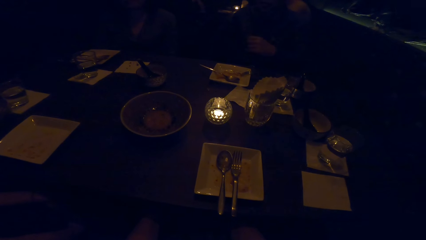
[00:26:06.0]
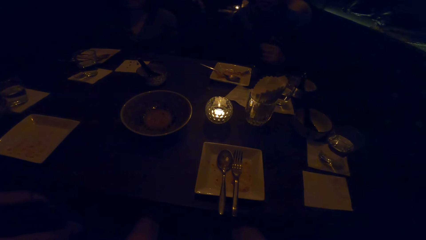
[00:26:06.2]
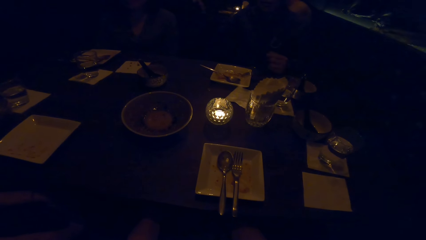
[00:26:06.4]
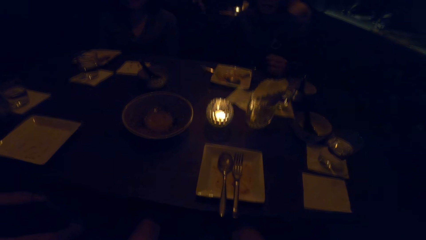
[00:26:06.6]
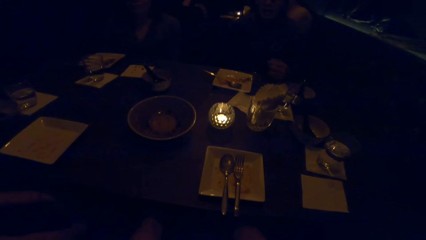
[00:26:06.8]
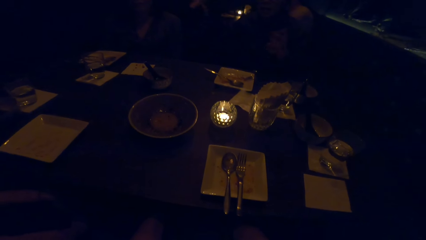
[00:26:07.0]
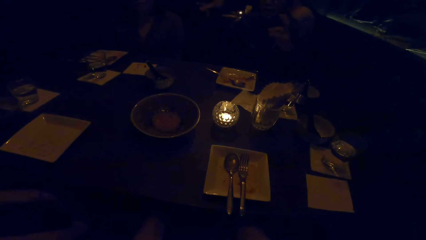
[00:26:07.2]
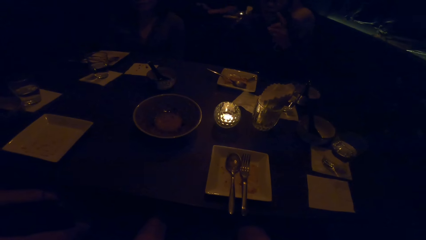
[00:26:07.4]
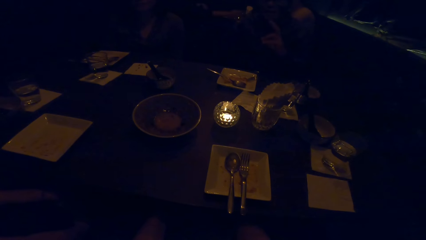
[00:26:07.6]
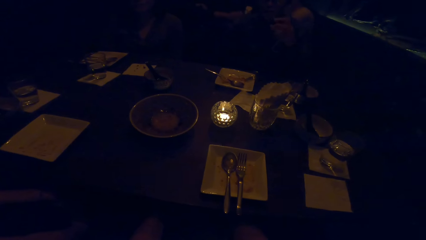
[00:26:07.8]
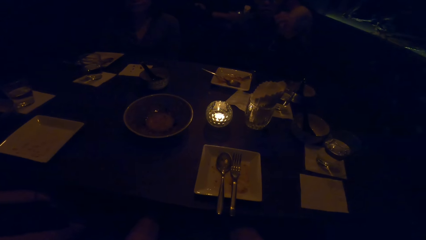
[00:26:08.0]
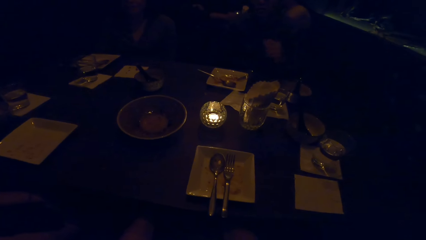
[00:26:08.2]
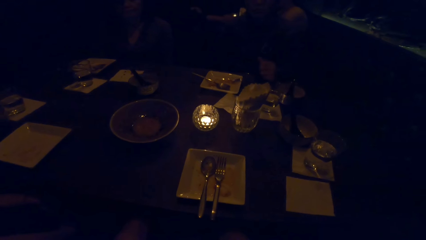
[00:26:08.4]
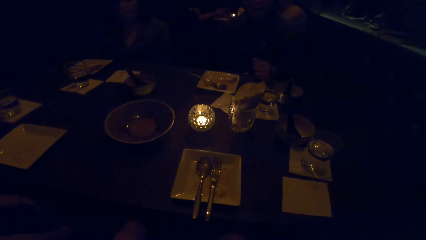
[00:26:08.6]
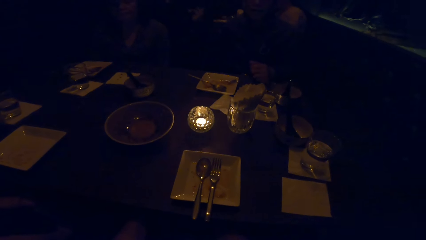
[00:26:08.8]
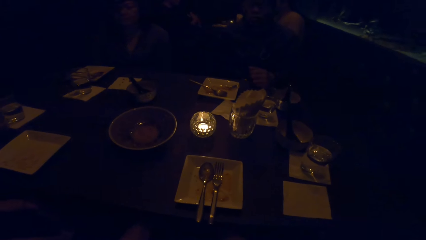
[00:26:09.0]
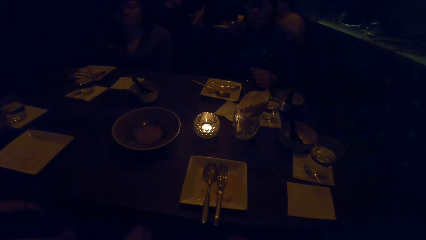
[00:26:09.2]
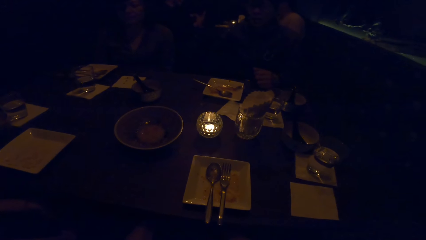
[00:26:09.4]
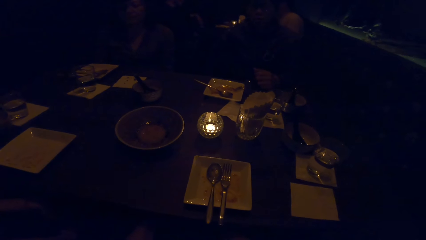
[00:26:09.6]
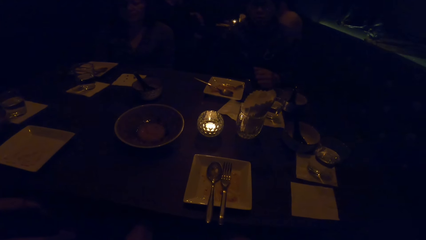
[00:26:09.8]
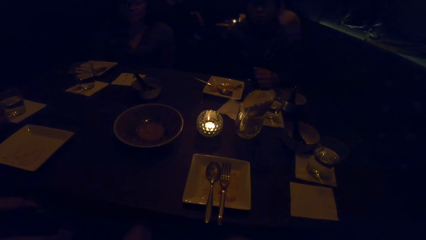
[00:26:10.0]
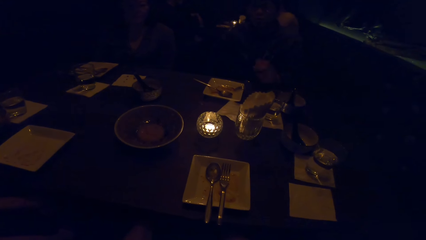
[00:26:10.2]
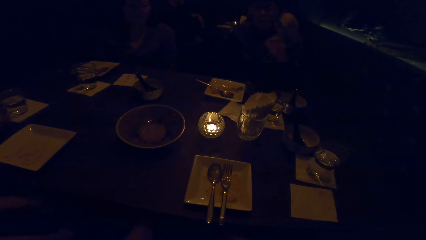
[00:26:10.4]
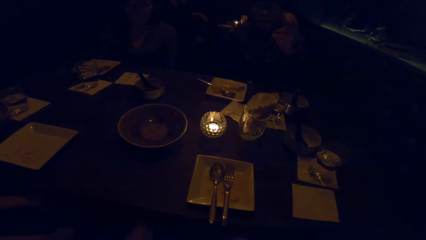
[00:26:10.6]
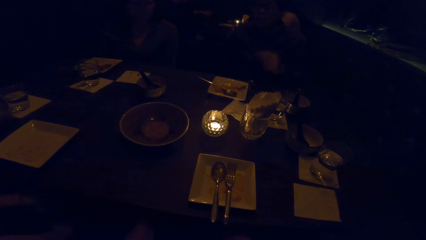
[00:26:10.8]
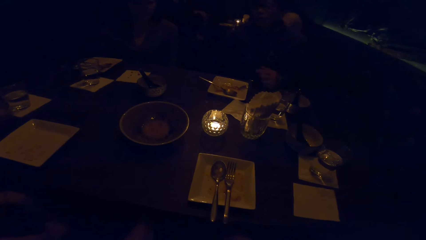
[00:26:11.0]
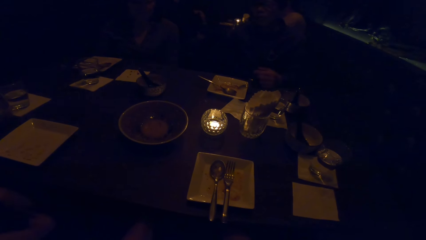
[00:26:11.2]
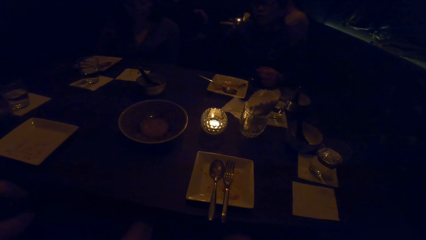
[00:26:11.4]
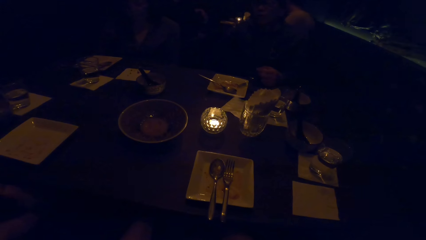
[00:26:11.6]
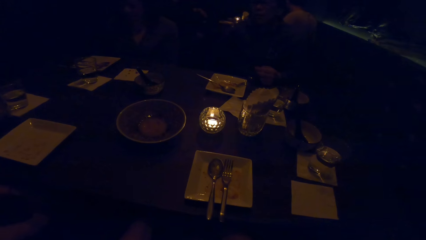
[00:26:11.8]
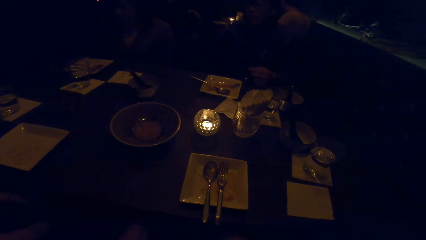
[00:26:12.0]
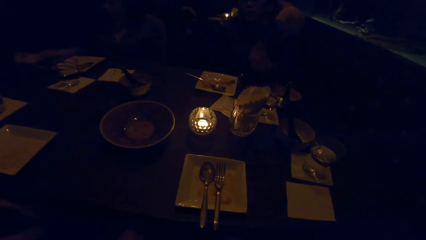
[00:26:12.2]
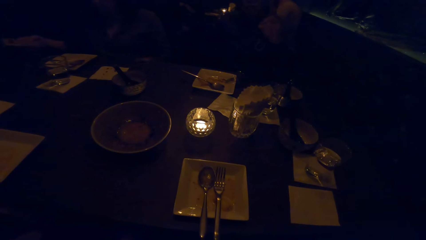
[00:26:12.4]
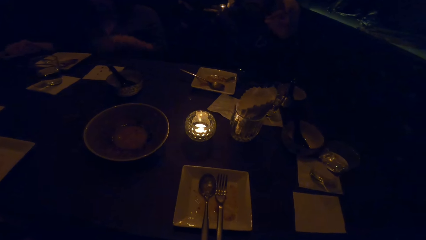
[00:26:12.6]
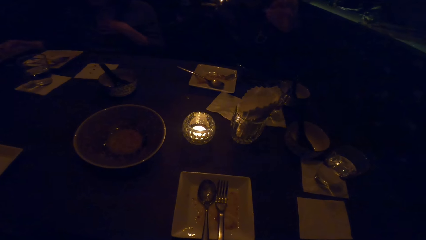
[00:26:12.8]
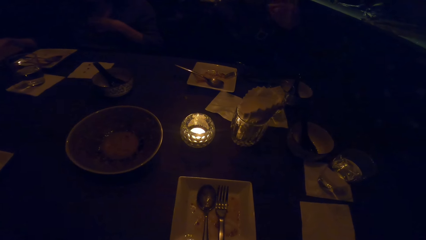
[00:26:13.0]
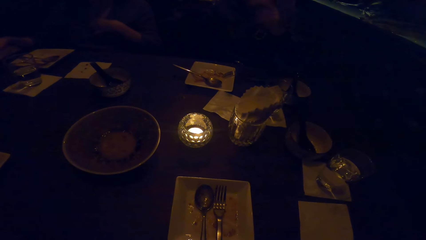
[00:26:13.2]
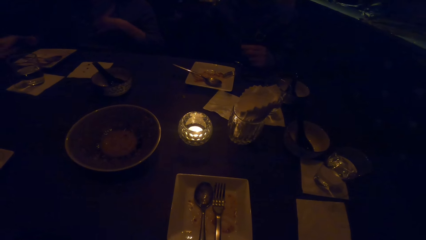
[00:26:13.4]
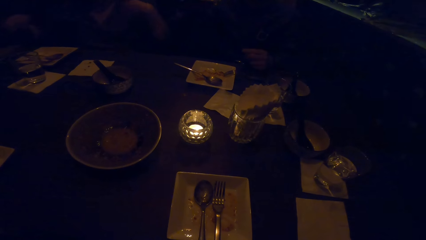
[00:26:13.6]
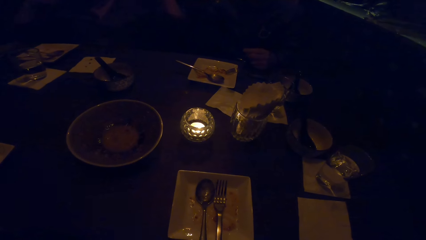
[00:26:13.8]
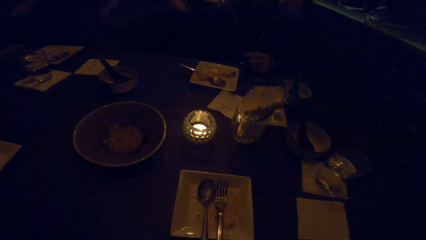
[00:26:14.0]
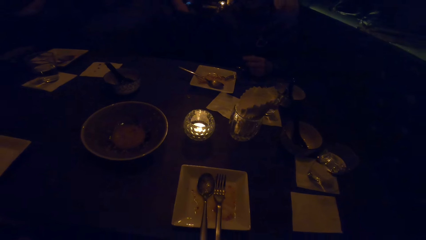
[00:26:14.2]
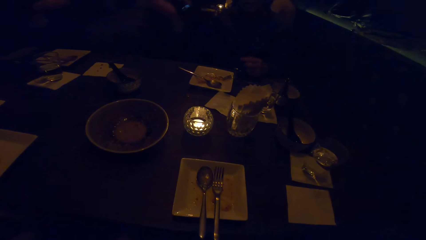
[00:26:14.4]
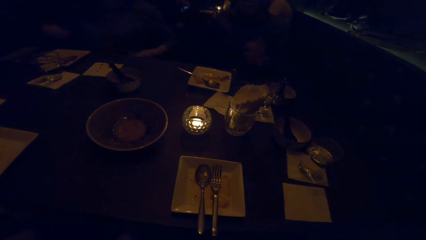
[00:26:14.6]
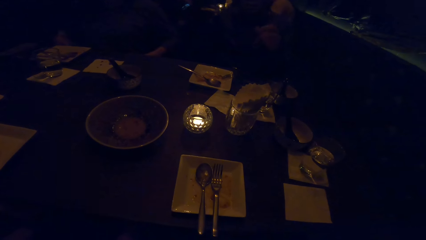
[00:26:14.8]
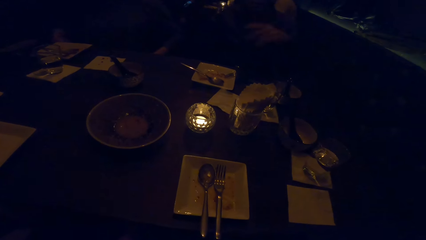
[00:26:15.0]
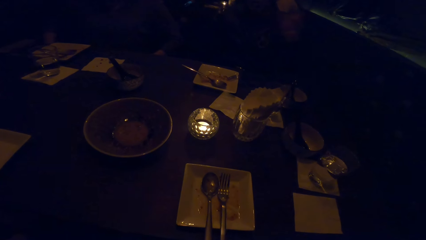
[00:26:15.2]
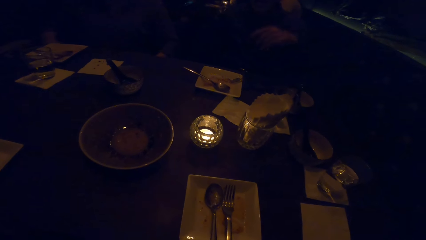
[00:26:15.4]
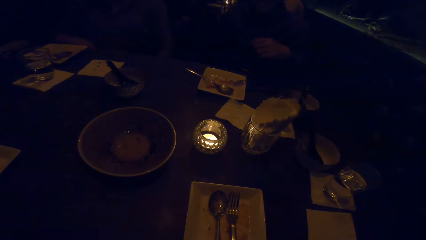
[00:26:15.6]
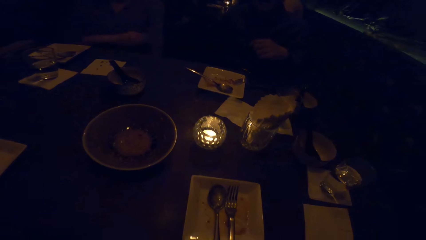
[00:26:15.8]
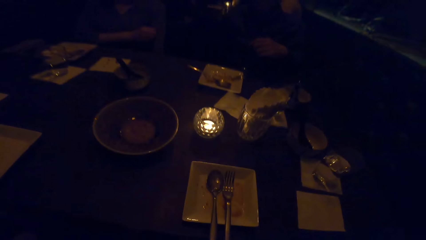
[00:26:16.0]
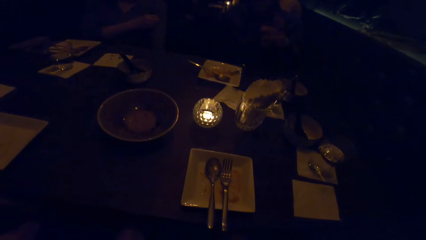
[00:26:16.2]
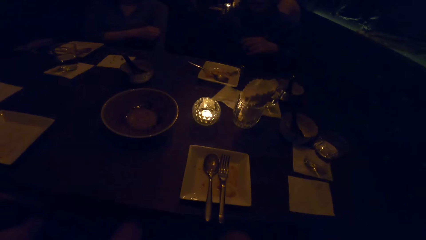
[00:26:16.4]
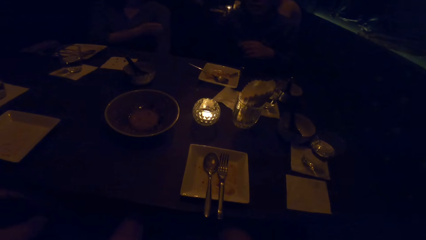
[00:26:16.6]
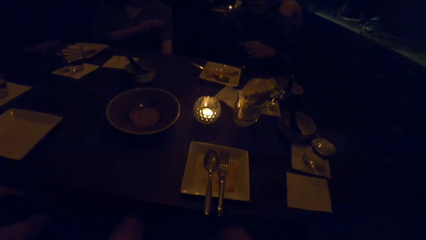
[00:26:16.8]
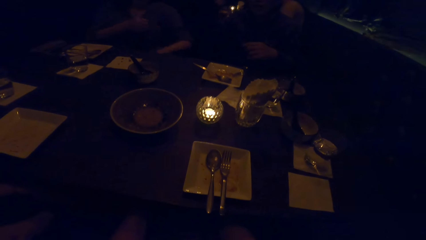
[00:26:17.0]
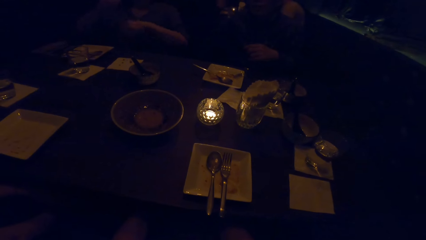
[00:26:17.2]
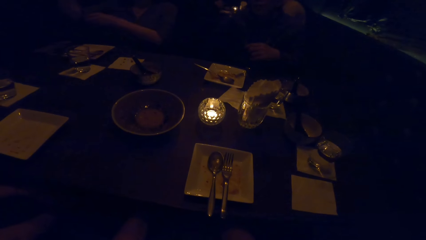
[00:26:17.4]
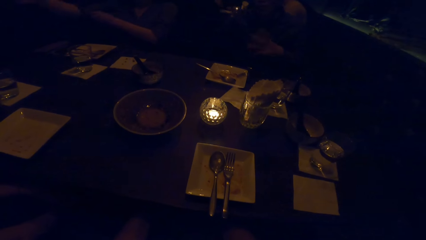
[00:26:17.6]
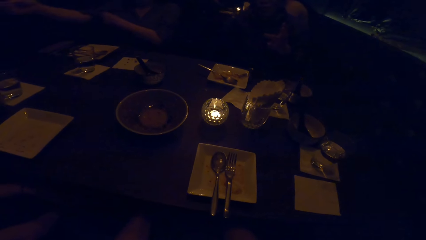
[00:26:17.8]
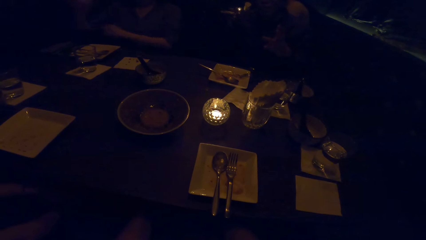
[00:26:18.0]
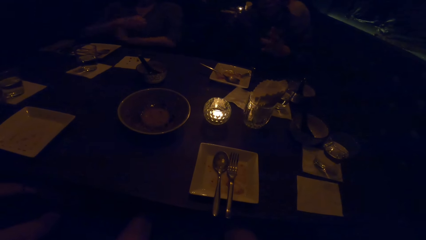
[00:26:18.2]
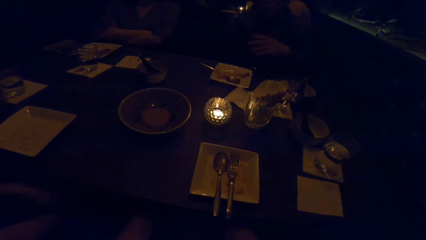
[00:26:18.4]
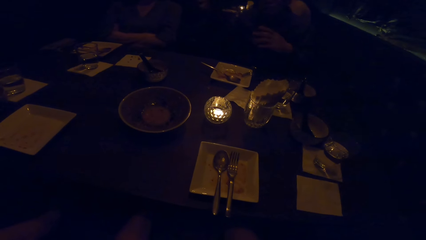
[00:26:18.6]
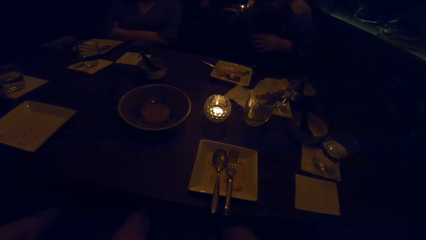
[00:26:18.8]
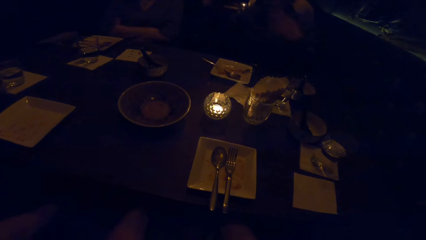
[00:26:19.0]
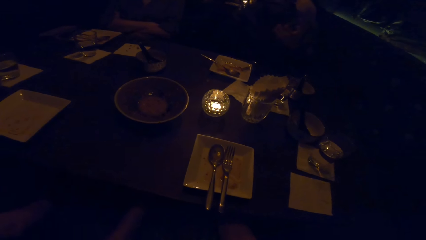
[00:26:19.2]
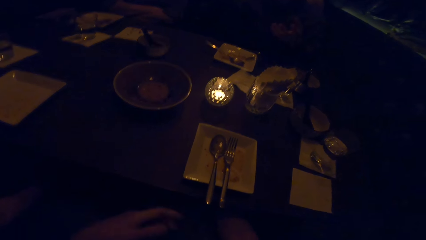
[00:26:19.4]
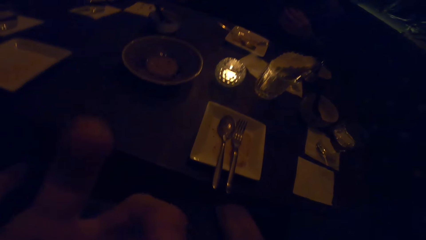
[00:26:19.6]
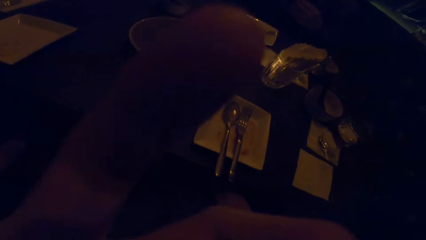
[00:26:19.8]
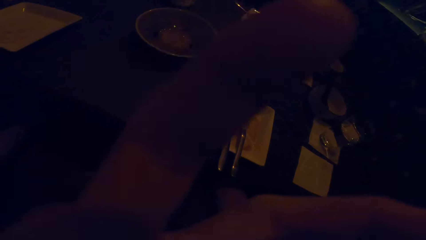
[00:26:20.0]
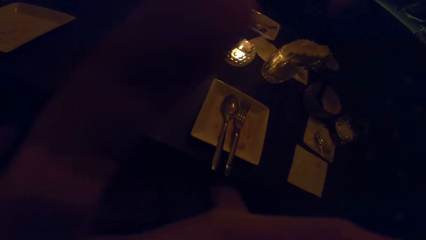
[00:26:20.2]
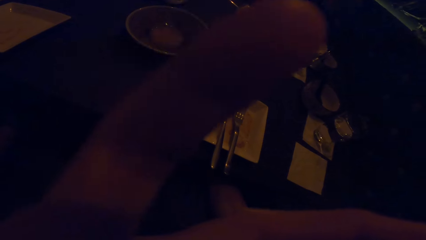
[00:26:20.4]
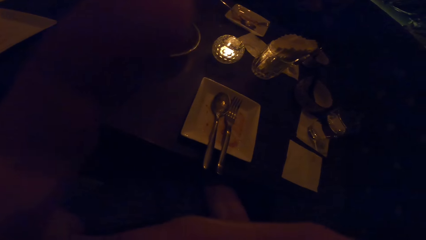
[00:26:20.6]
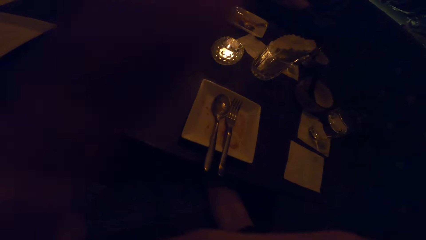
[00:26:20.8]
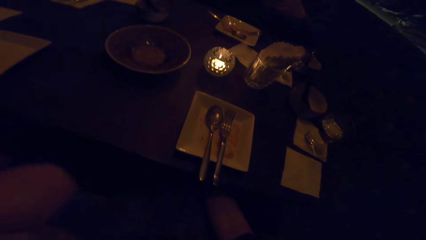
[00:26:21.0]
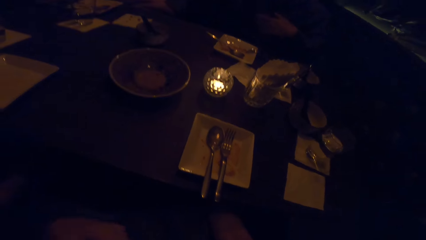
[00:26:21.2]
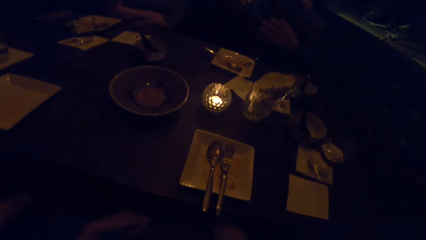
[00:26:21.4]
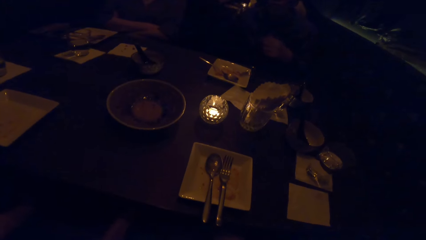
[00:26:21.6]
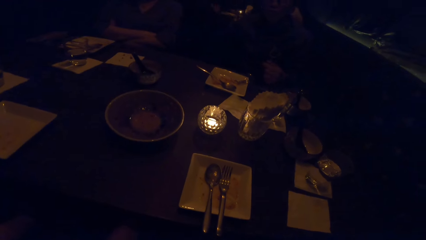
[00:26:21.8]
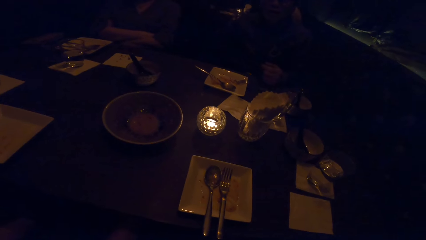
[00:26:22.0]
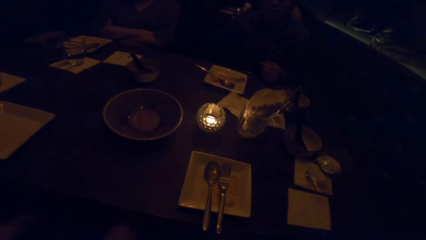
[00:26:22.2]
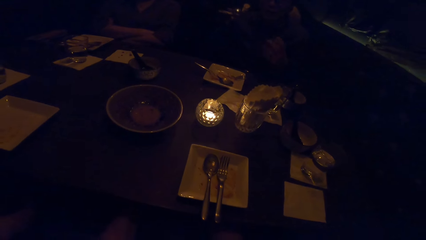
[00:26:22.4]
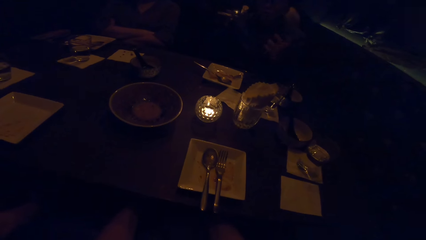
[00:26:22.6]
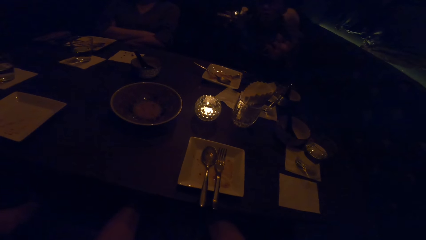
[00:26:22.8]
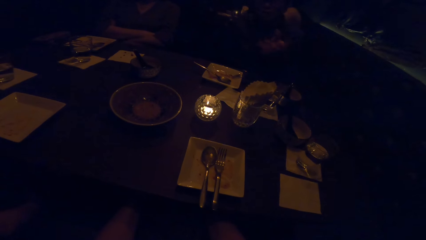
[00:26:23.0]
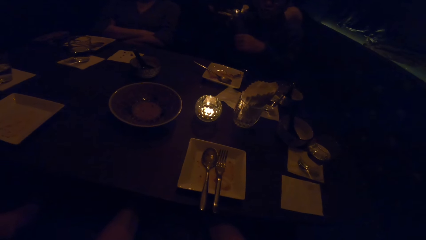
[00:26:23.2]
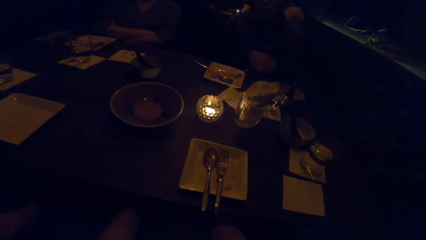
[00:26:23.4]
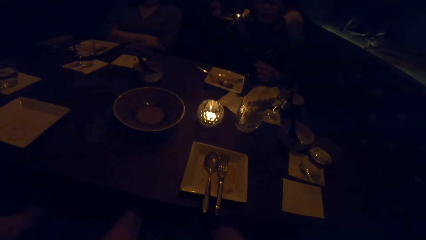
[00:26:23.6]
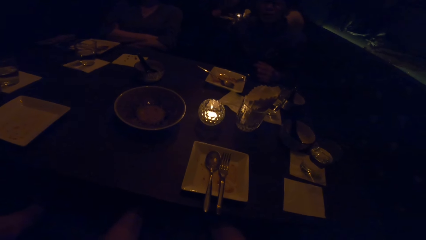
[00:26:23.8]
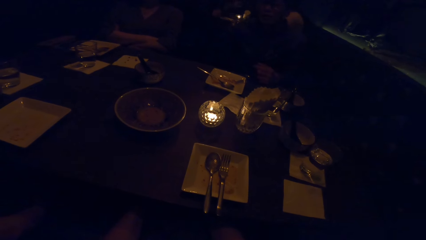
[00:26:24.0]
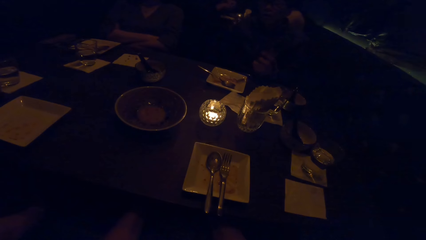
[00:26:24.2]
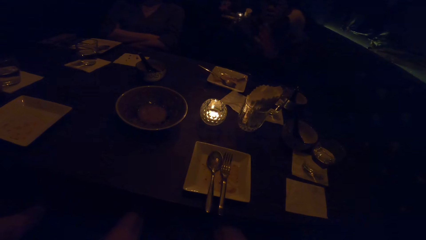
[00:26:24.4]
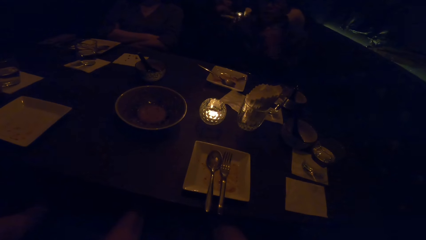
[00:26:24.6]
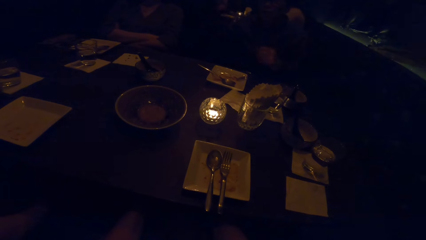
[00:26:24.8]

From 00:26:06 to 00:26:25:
The camera wearer looks at the table. A person gestures with the left hand. The camera wearer gestures with the left hand.
